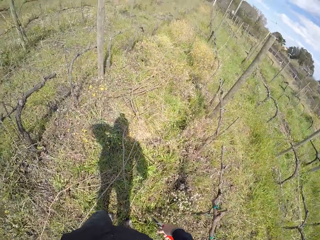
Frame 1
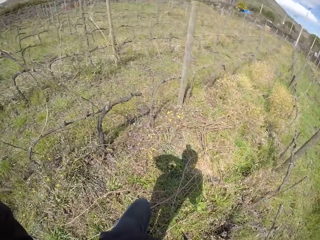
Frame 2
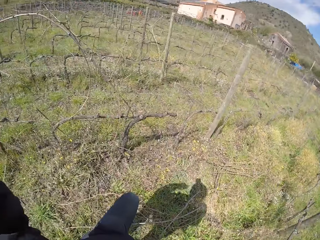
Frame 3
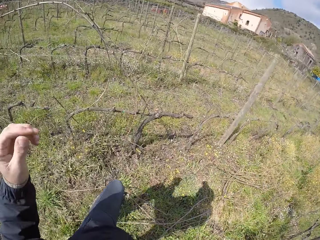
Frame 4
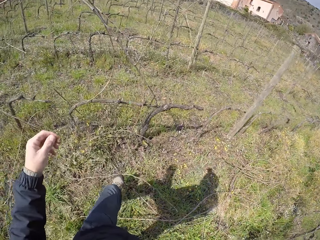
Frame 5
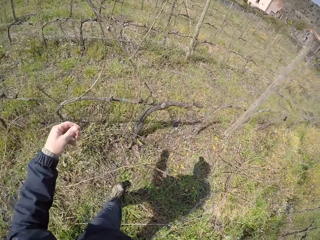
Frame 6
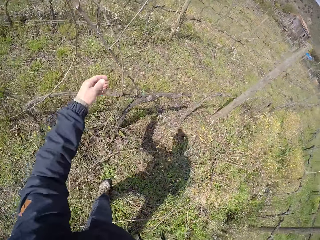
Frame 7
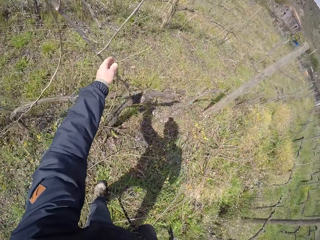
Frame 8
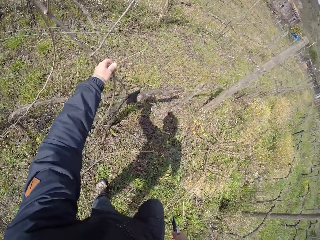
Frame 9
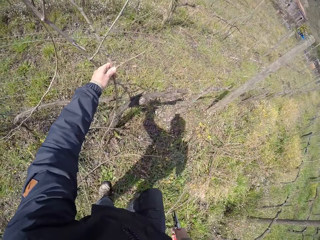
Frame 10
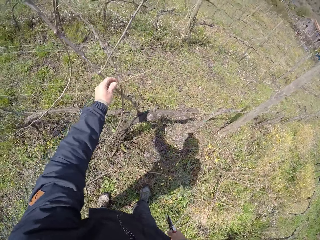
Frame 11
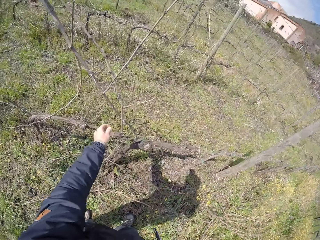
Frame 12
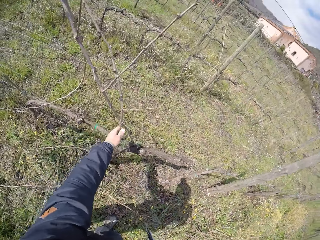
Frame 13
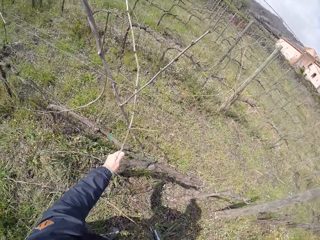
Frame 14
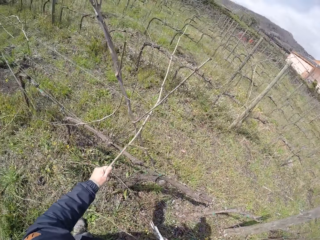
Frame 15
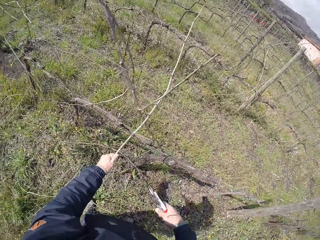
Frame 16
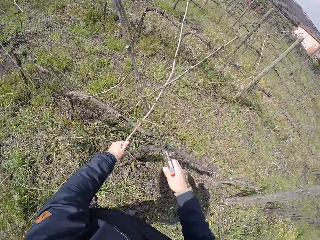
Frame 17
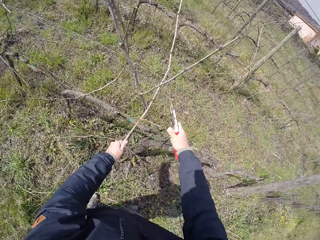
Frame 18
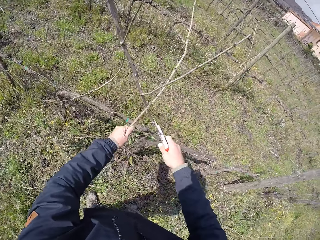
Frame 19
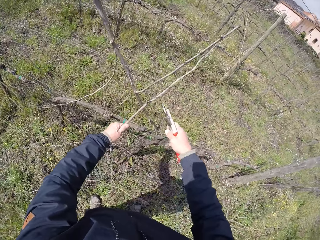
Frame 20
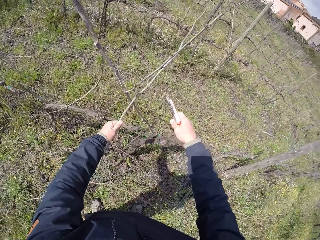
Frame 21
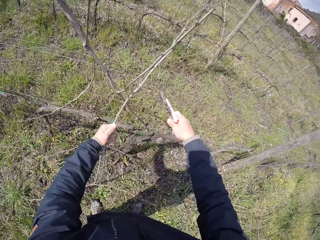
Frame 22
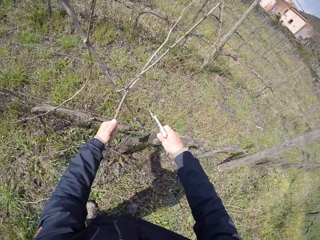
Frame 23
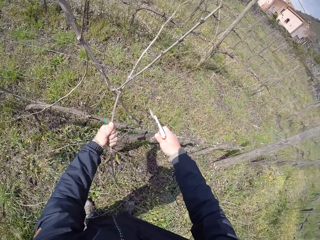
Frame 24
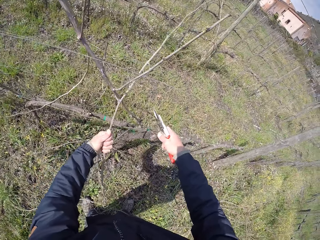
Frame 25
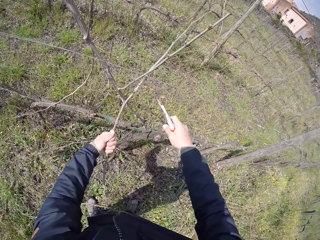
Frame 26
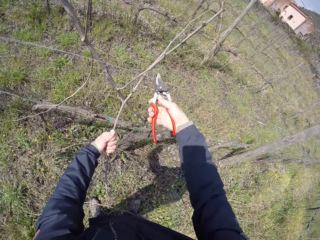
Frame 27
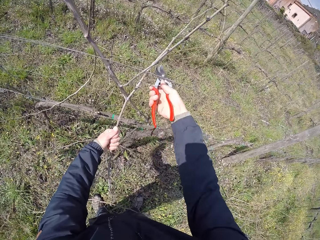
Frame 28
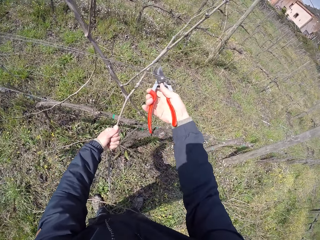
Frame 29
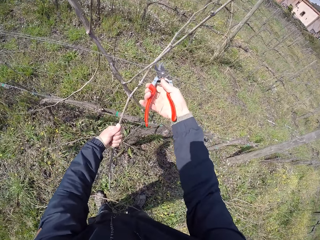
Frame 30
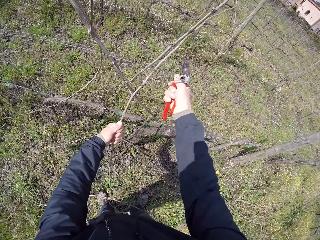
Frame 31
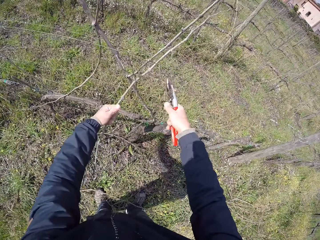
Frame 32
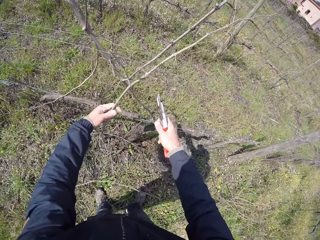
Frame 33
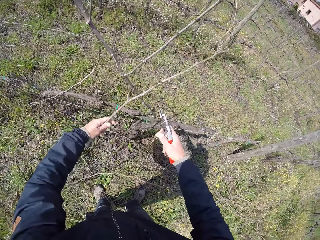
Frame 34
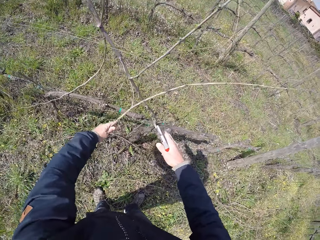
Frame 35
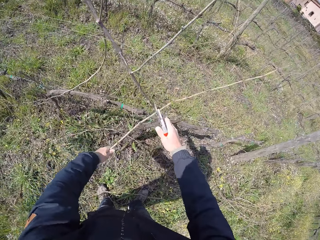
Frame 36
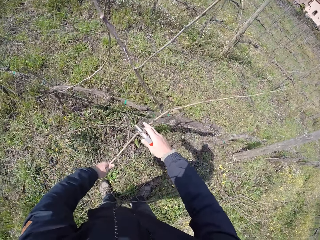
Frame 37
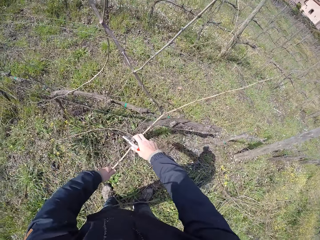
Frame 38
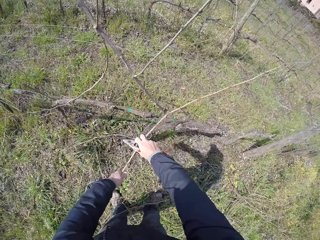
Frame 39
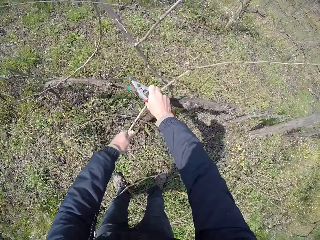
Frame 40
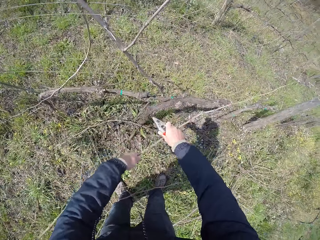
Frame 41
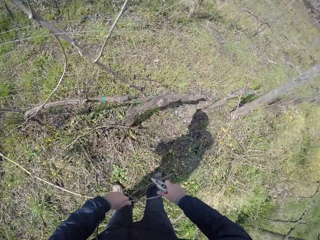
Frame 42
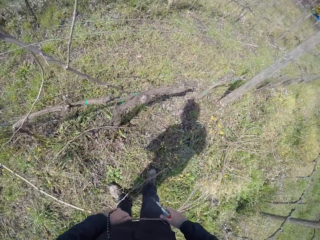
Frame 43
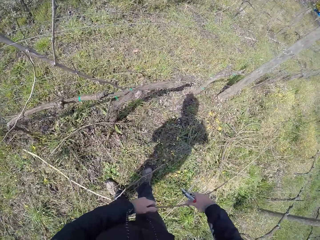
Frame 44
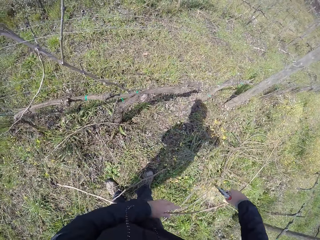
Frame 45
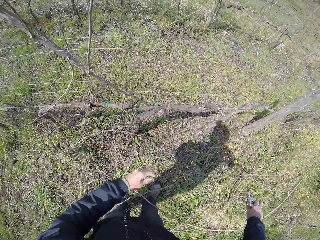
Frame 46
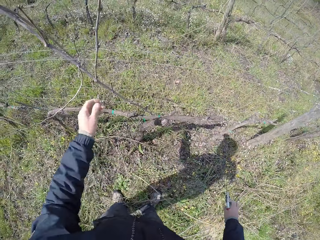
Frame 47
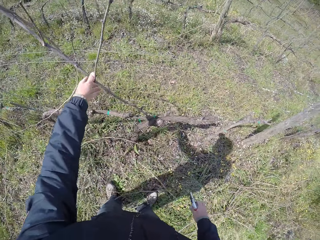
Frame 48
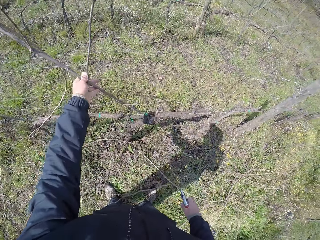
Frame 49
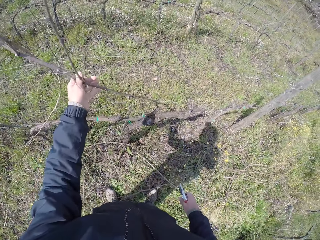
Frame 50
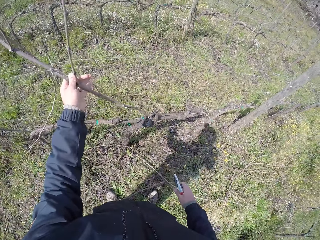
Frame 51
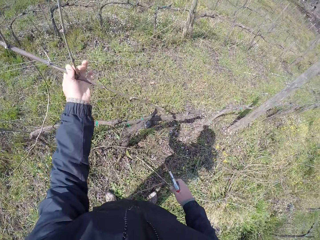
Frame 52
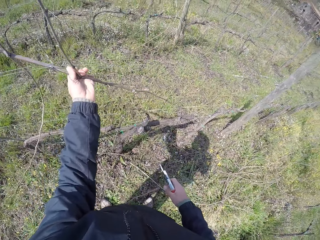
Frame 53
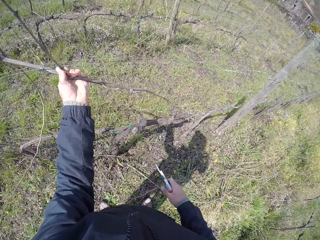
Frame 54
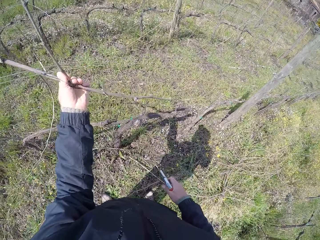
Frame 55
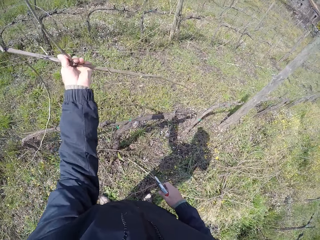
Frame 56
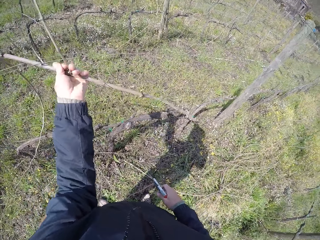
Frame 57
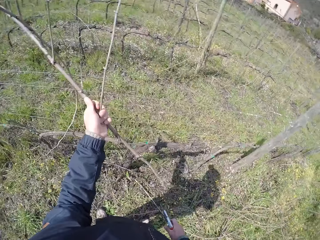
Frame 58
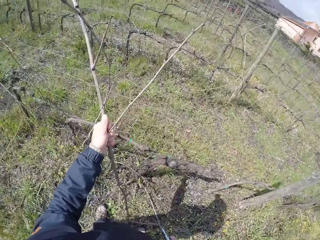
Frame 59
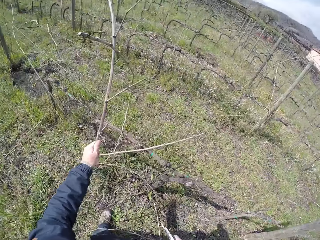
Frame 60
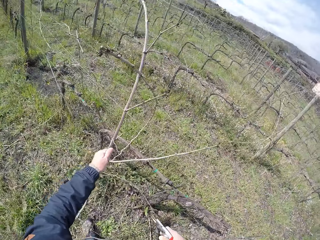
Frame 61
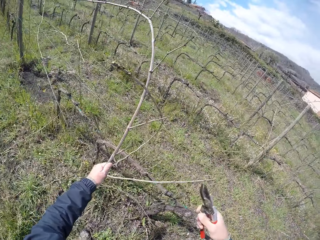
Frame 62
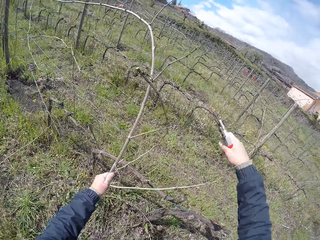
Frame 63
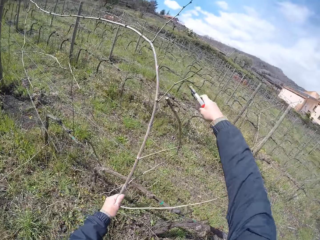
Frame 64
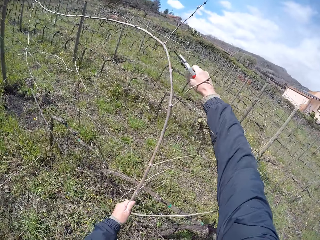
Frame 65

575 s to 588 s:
The camera wearer picks up a stick on the wired fence with his left hand. He prunes the stick with the pruner in his right hand. He drops the stick on the floor with his left hand. He picks up a stick on the wired fence with his left hand.

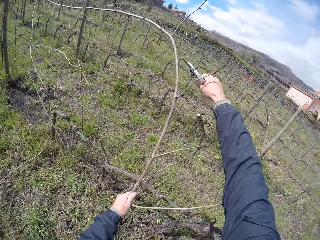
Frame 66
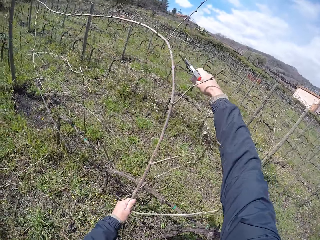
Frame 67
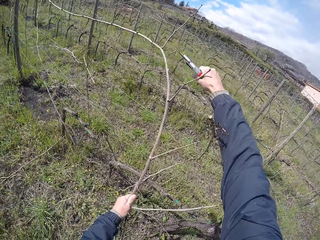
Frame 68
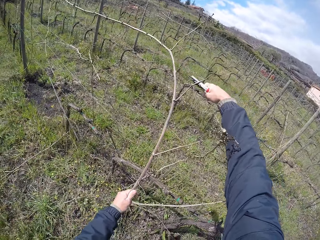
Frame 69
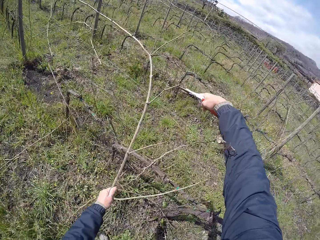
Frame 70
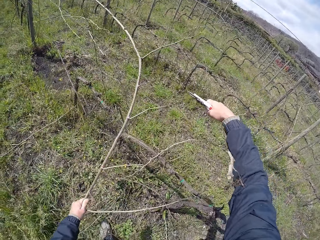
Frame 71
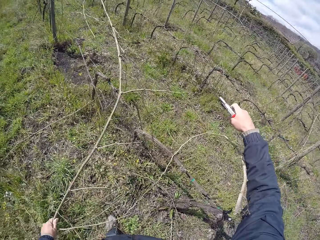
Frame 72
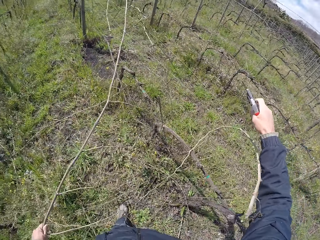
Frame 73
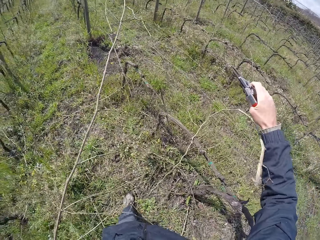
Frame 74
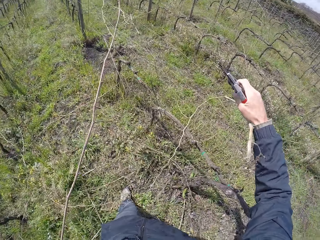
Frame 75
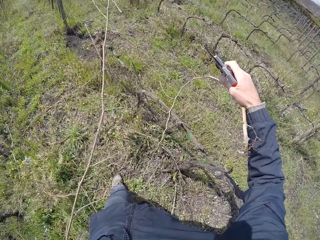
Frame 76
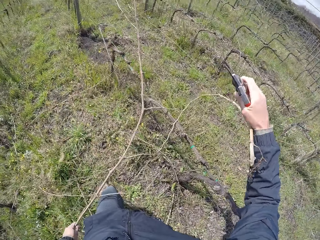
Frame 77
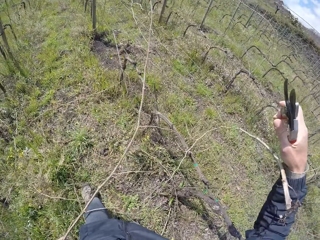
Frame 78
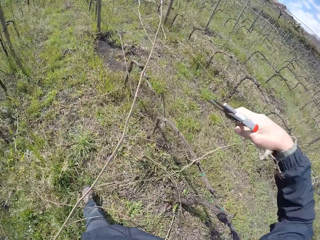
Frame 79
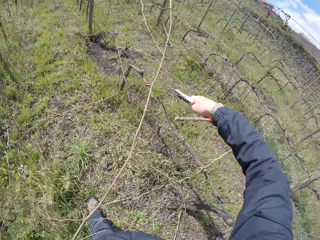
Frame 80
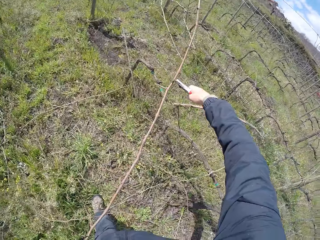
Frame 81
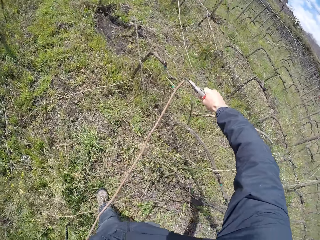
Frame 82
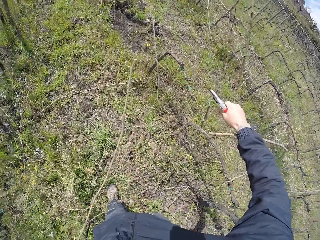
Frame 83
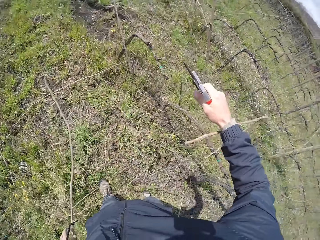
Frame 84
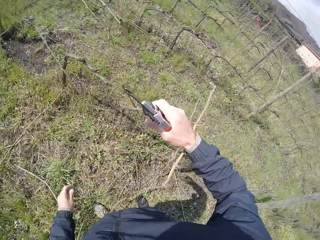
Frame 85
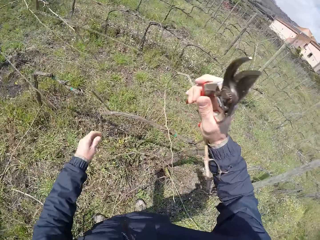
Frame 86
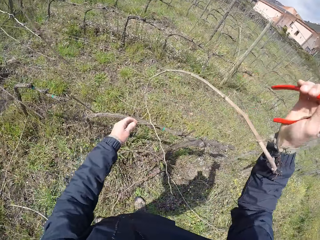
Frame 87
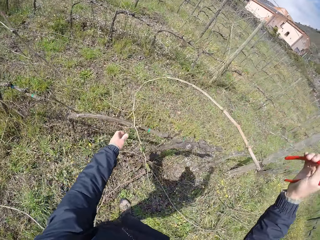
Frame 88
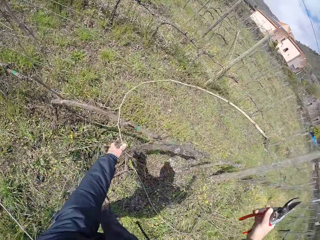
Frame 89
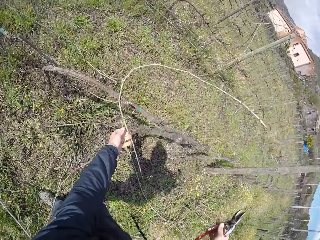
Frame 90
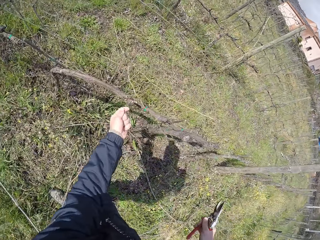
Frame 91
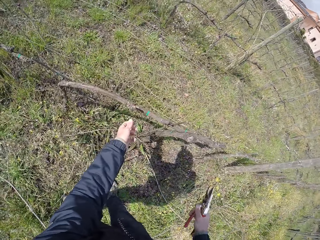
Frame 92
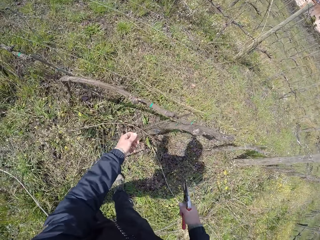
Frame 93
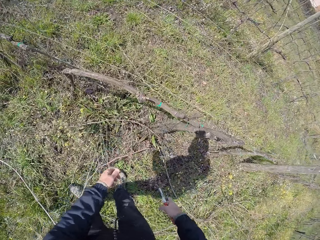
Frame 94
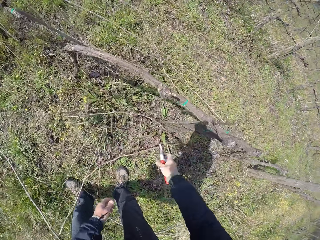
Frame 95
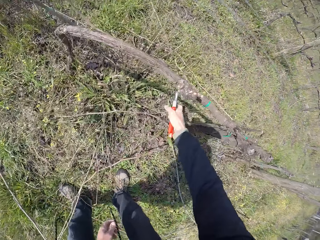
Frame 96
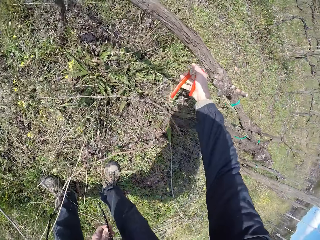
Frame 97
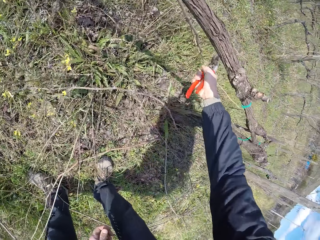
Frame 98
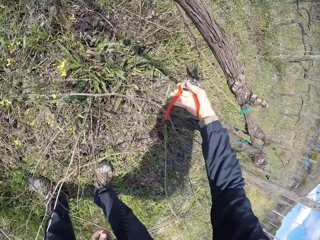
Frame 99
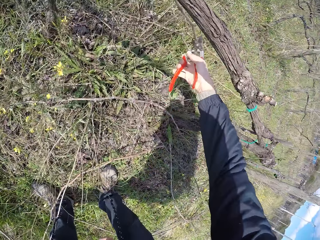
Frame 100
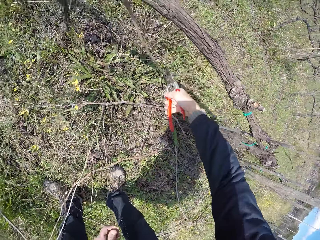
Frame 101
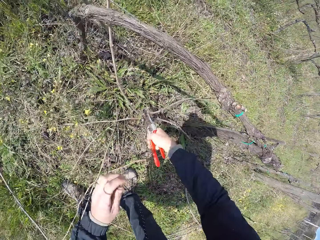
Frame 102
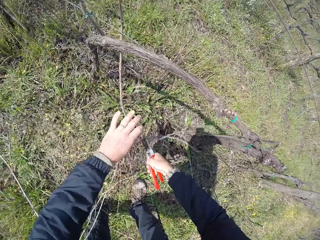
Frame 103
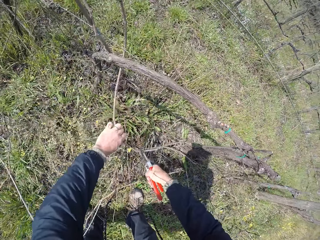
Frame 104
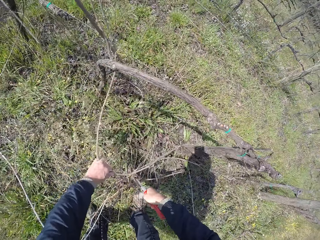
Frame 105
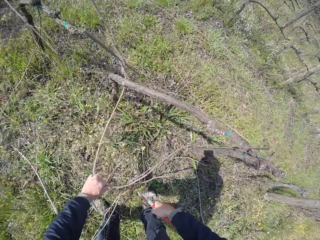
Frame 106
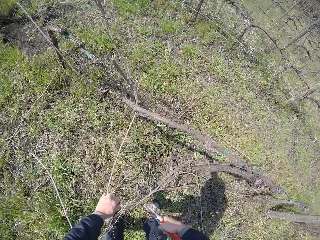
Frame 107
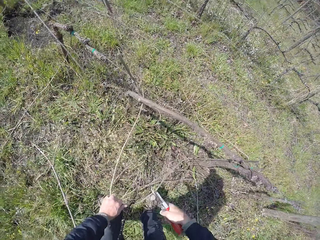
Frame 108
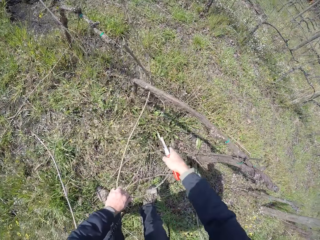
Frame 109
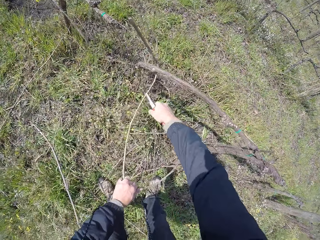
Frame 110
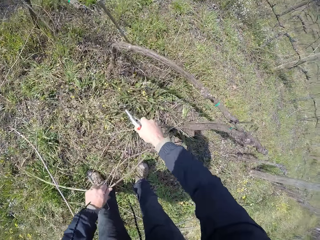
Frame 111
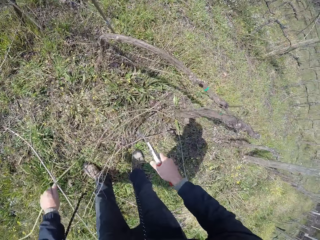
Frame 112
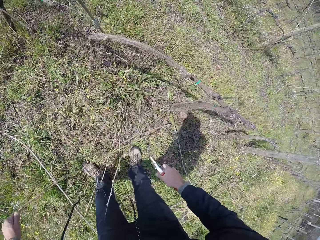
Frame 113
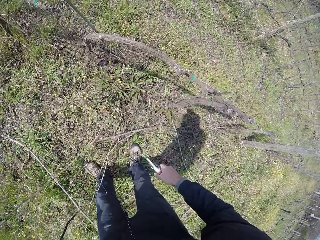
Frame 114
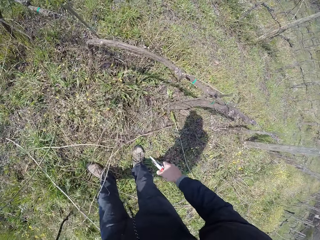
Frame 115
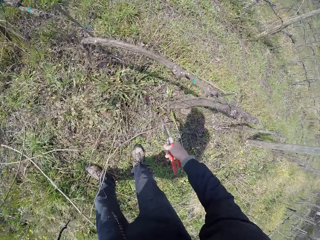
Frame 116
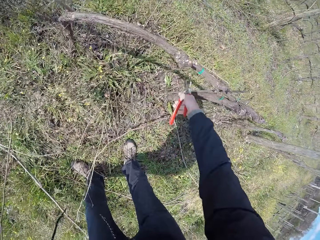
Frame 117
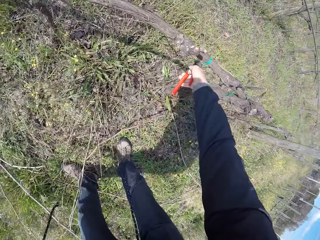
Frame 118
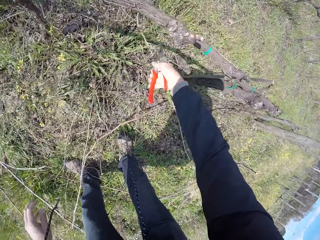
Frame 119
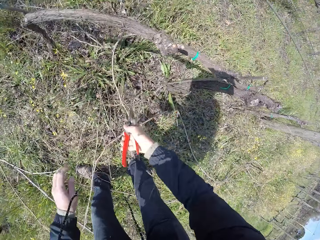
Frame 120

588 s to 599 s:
The camera wearer prunes the stick with the pruner in his right hand. He drops the stick on the floor with his left hand. He picks up a stick on the wired fence with his left hand. He pulls a stick with the pruner in his right hand. He pulls the stick with his left hand.
